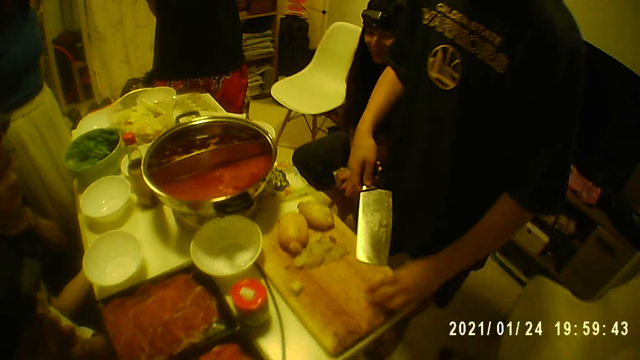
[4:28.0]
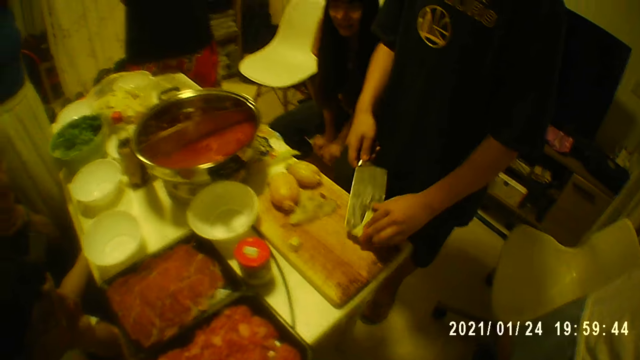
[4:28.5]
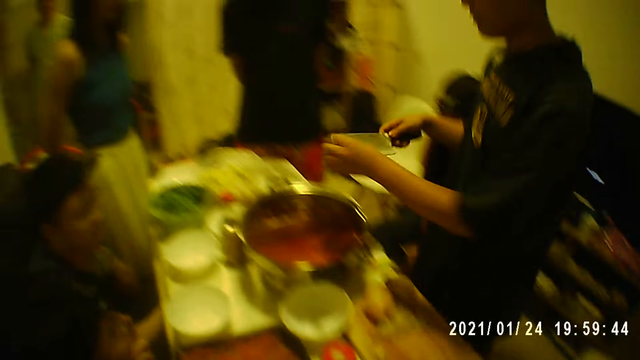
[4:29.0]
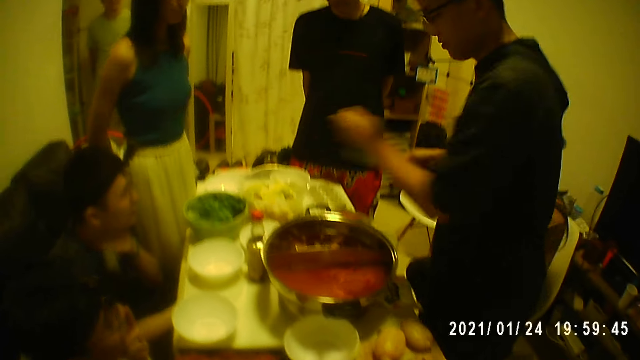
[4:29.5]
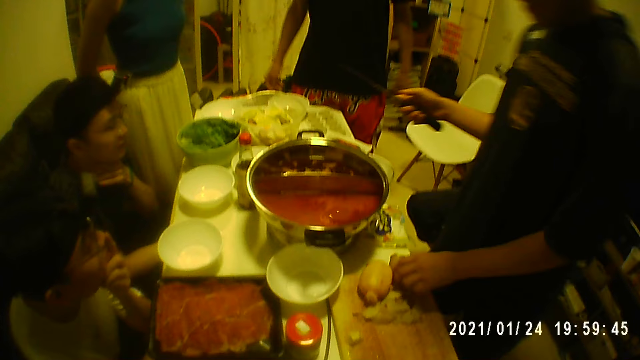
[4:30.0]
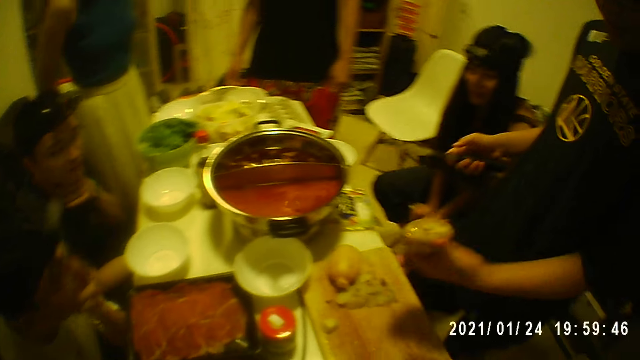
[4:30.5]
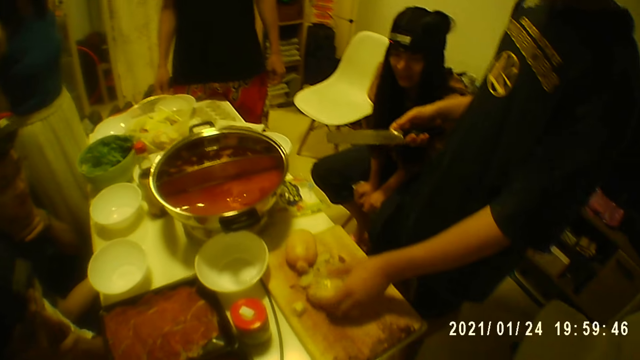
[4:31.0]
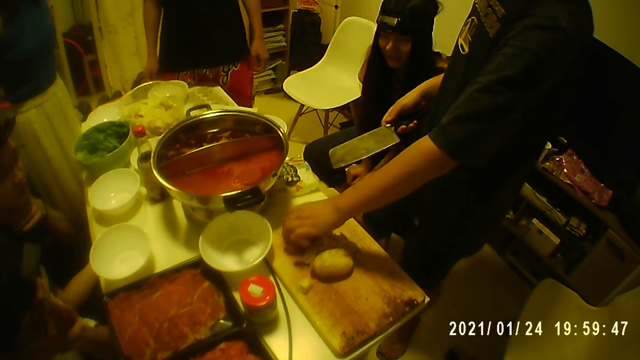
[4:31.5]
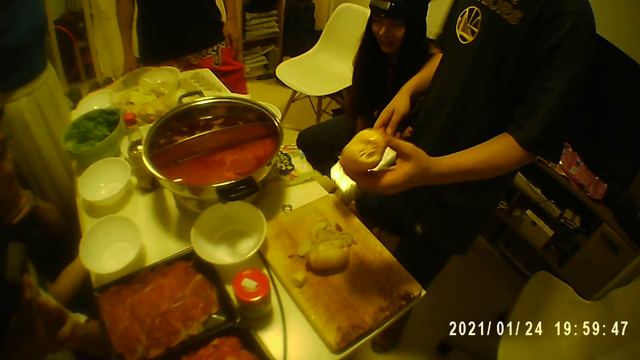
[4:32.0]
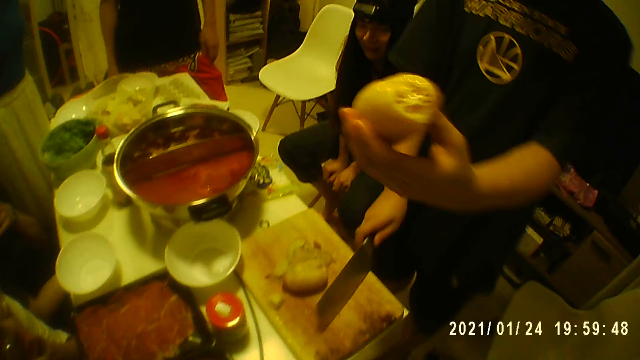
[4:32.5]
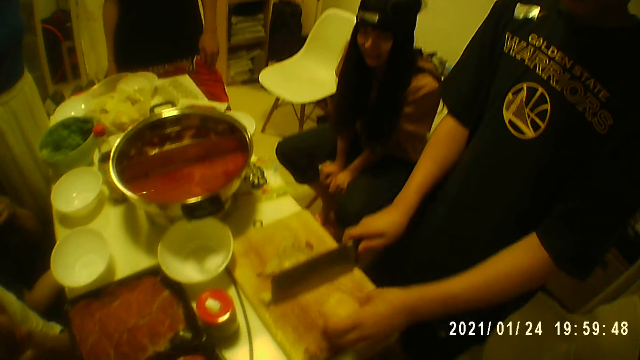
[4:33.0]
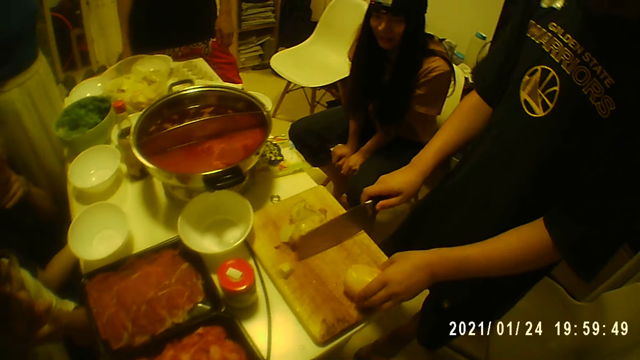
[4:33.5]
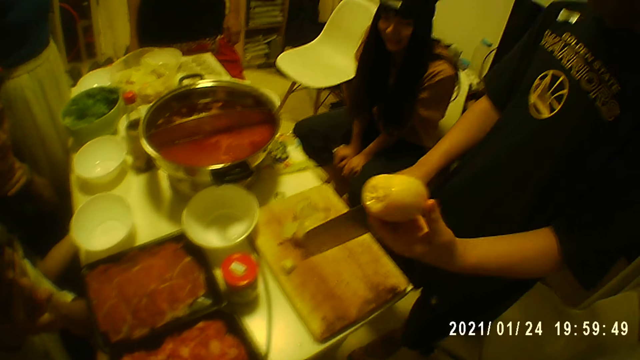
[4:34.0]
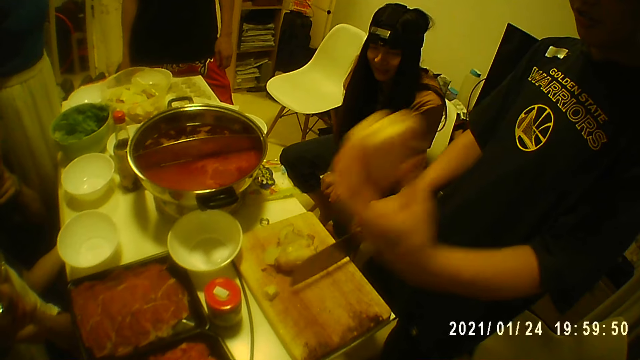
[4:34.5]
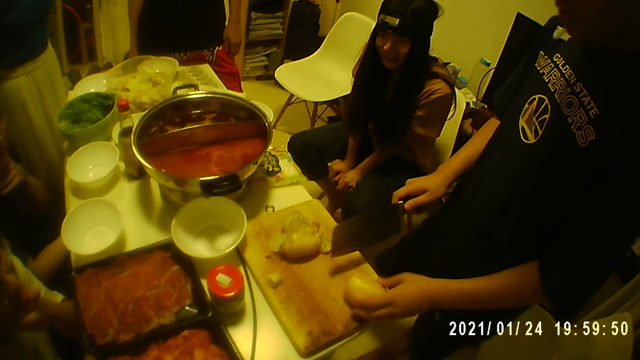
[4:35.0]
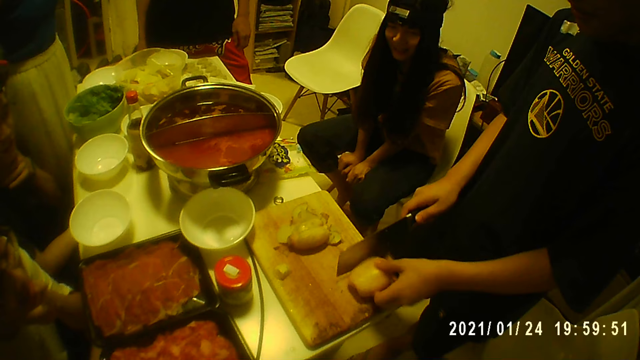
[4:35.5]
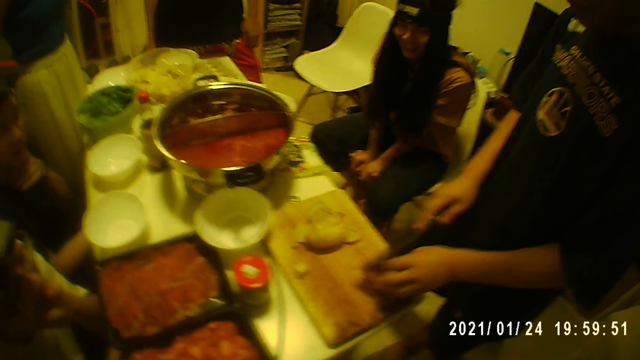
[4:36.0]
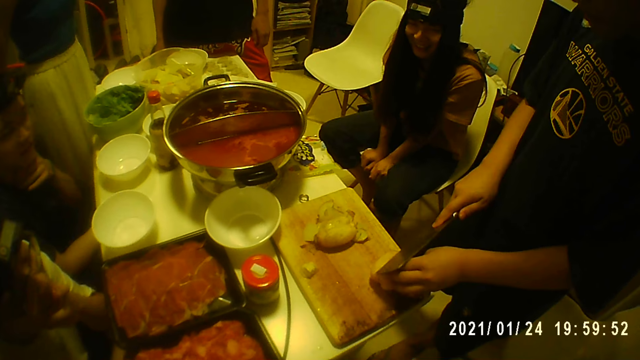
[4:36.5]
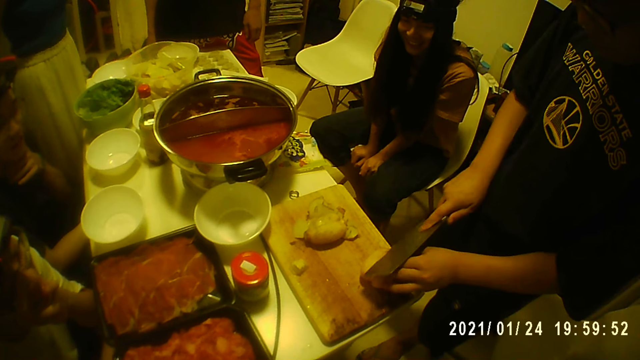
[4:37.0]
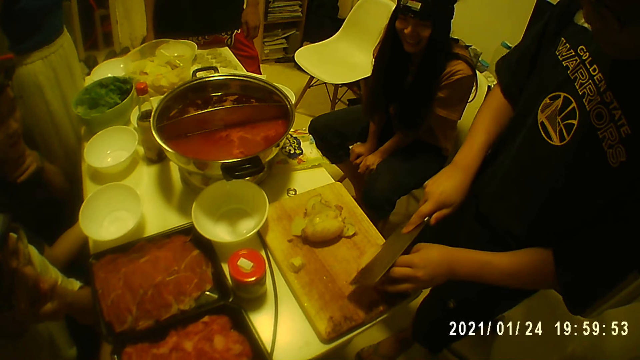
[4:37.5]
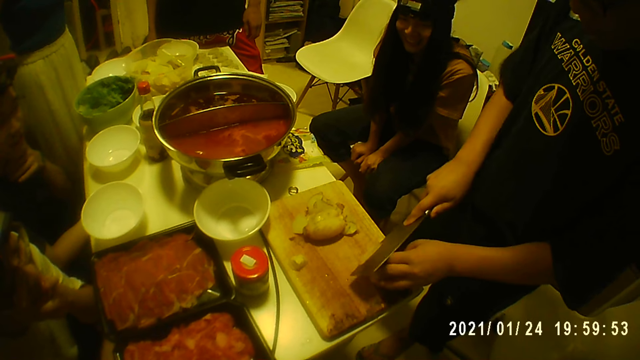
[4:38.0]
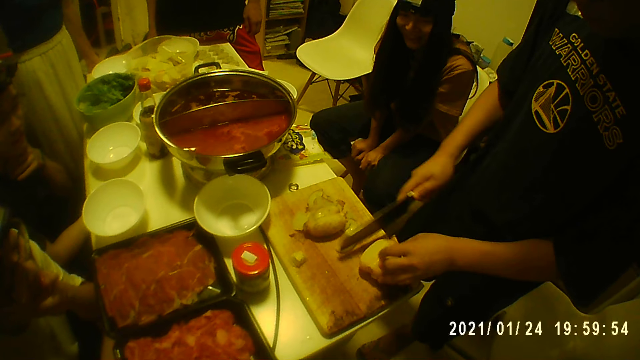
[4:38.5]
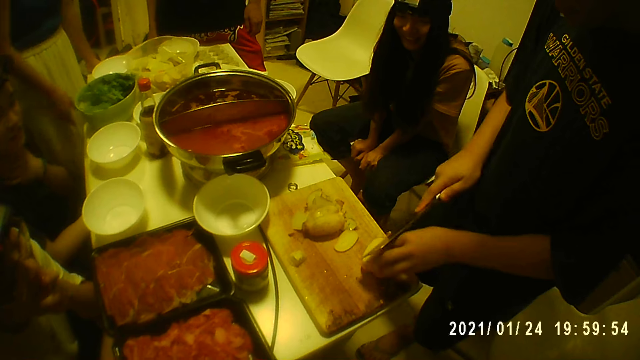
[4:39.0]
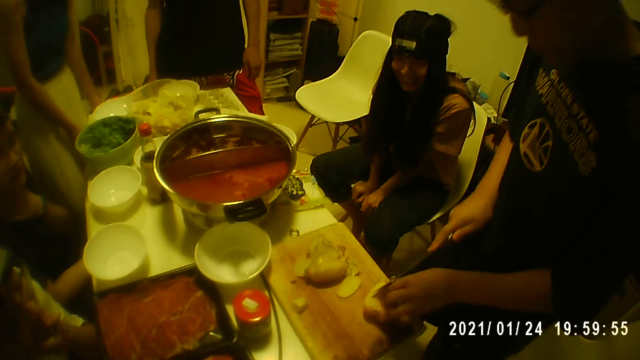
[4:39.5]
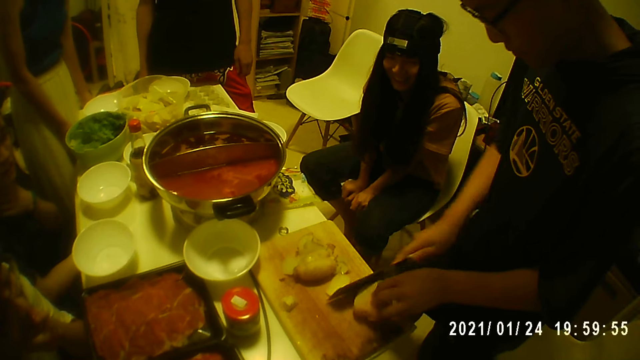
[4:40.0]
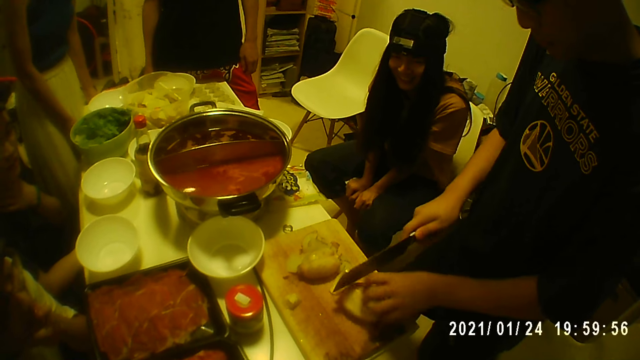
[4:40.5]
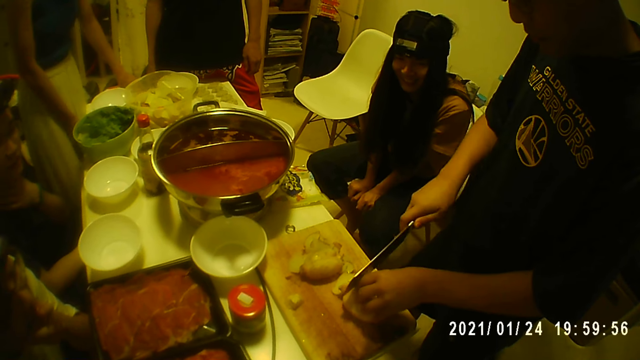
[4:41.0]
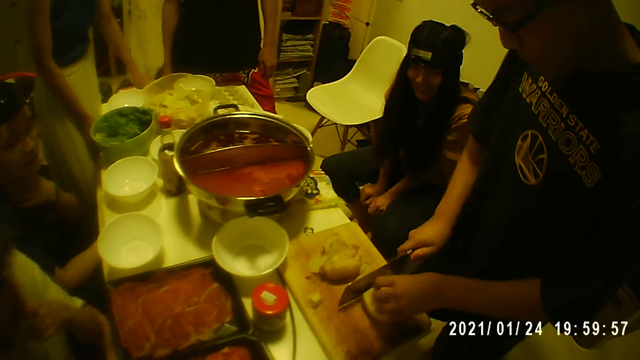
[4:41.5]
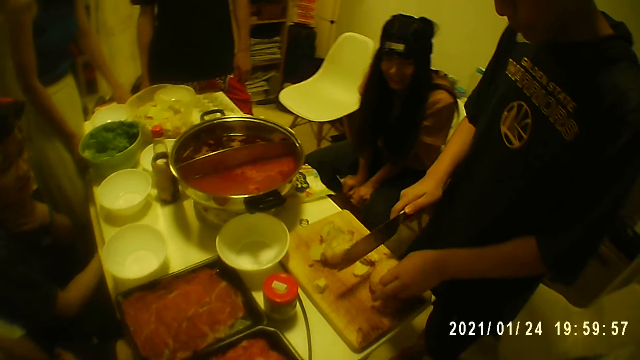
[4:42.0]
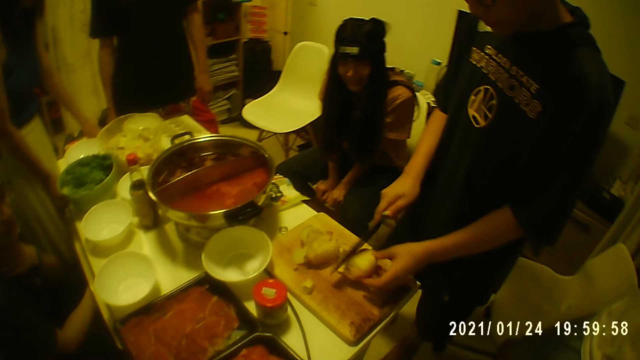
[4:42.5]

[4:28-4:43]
The man packs the sliced potatoes with his left hand into the knife in his right hand. The man scoops the fruits with the knife. The man puts the sliced potatoes into the bowl on the table with his left hand, picks up a potato with his left hand, drops the potato in his left hand on the wooden board, and picks up the potato with his left hand. The man lifts up the fruit, puts the fruit on the table, and lifts up the fruit. The camera wearer cuts the potato with the knife in his right hand. The man cuts the fruit. The woman holds the table with both hands.

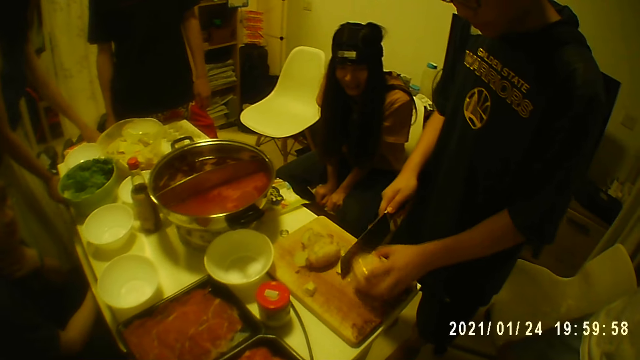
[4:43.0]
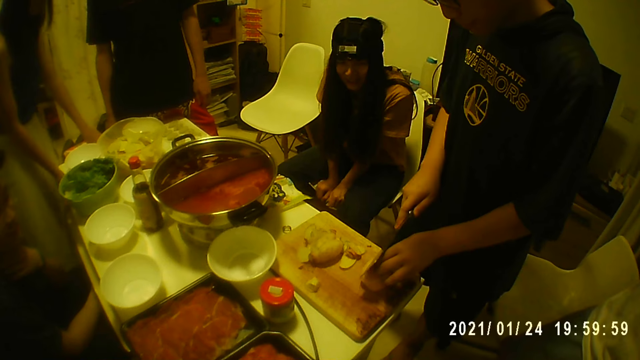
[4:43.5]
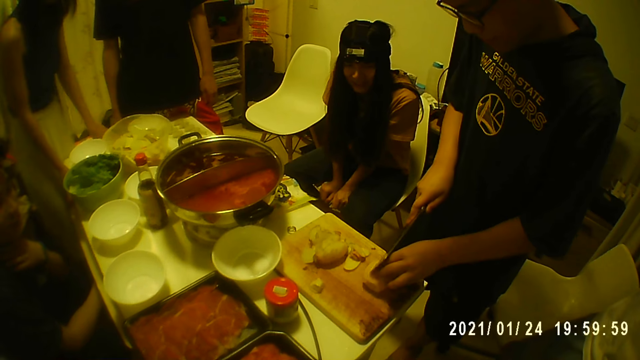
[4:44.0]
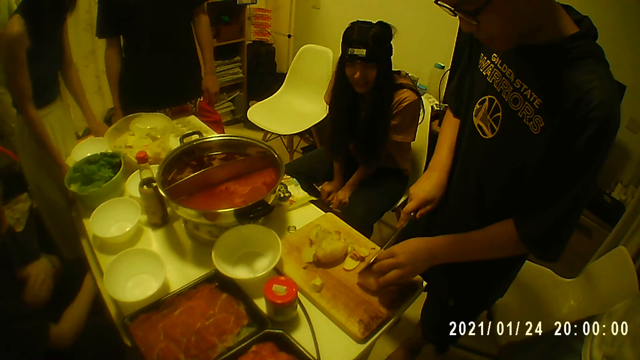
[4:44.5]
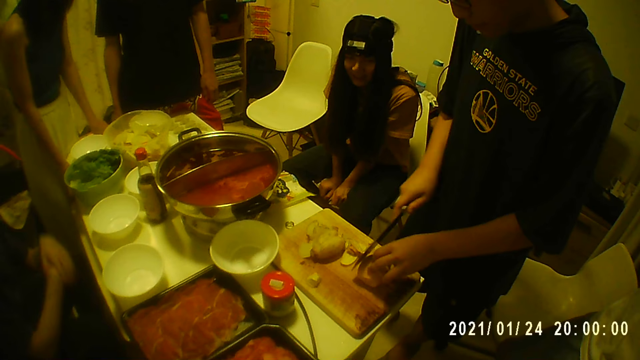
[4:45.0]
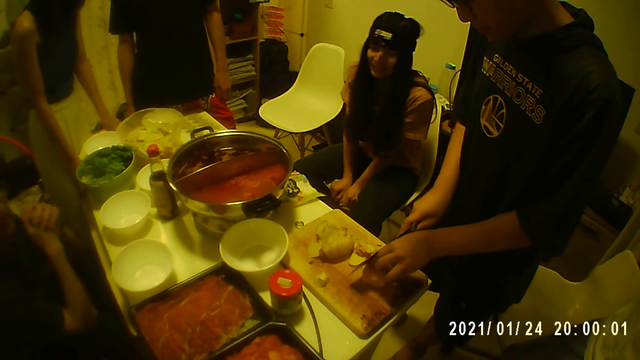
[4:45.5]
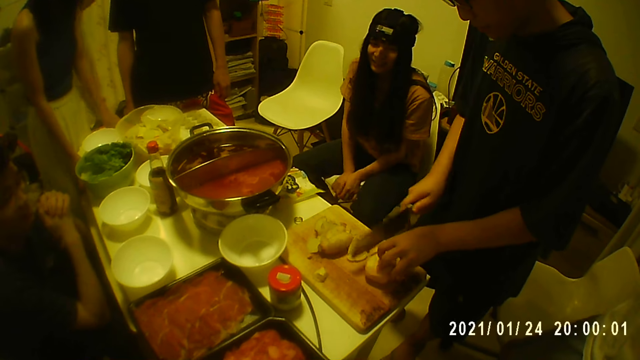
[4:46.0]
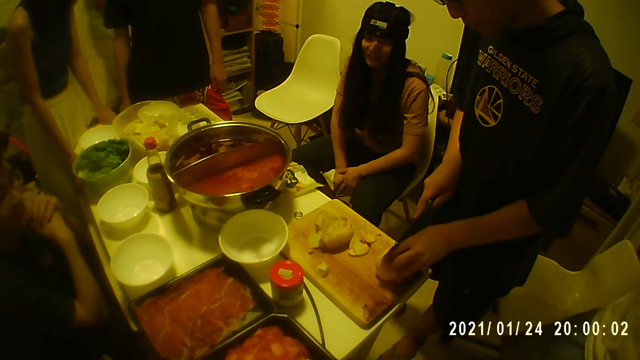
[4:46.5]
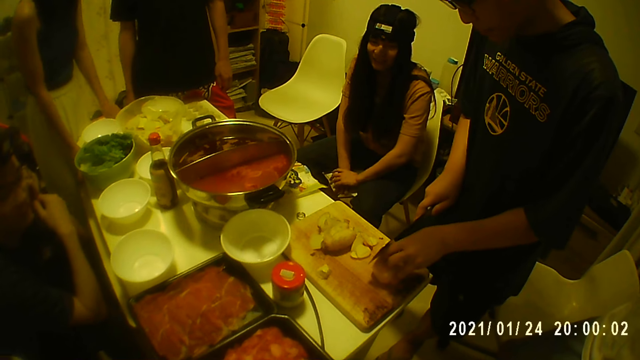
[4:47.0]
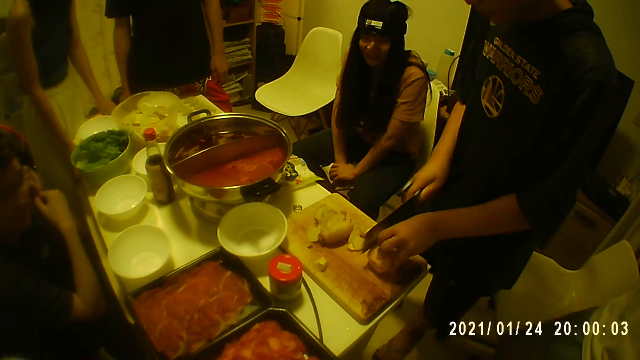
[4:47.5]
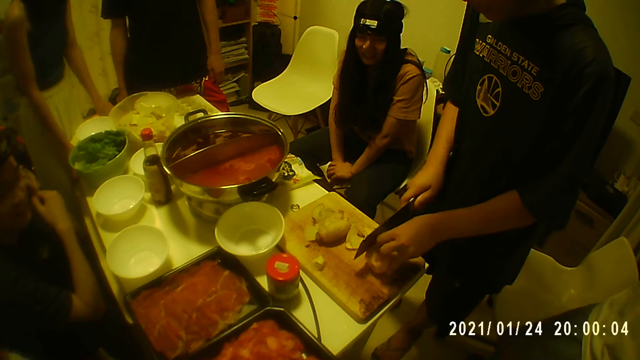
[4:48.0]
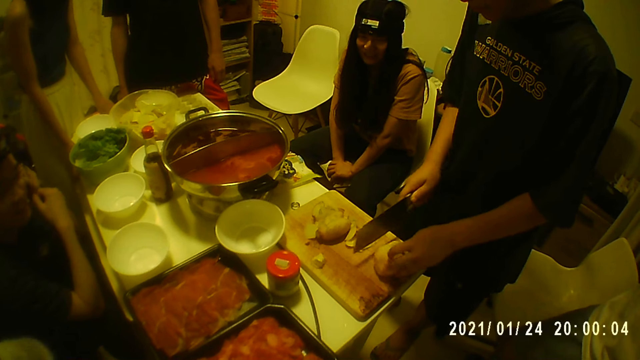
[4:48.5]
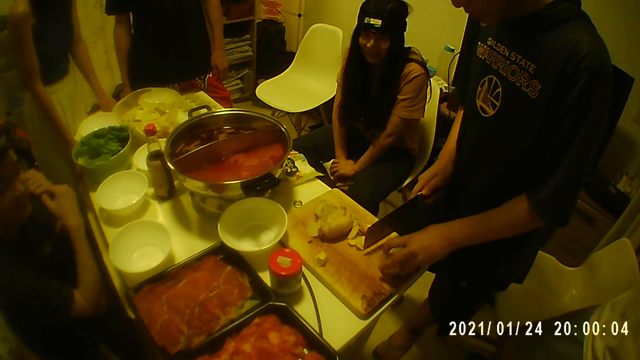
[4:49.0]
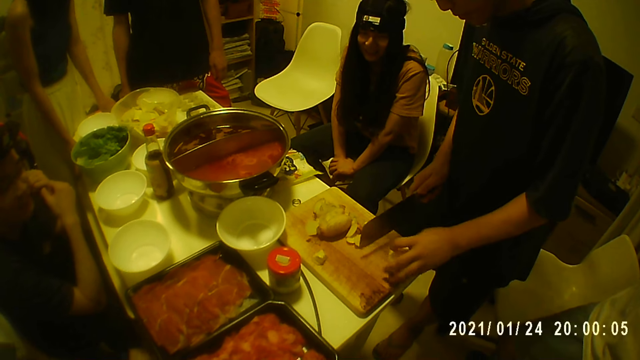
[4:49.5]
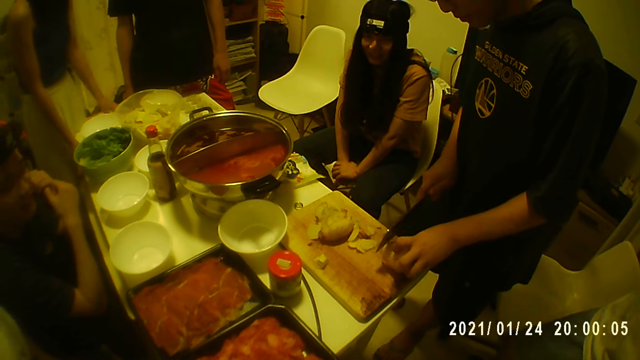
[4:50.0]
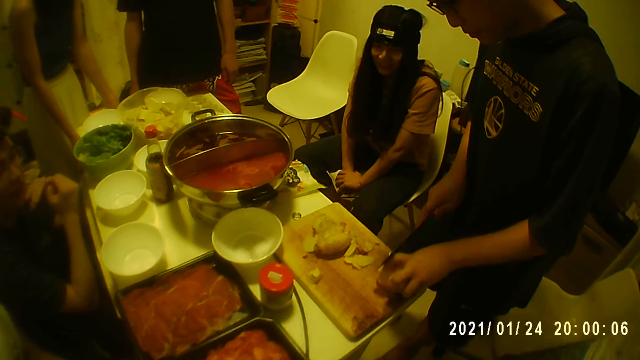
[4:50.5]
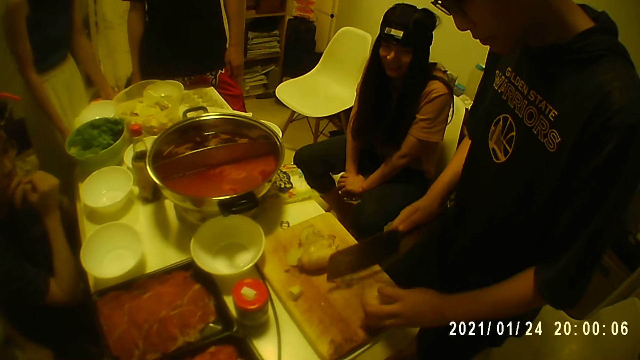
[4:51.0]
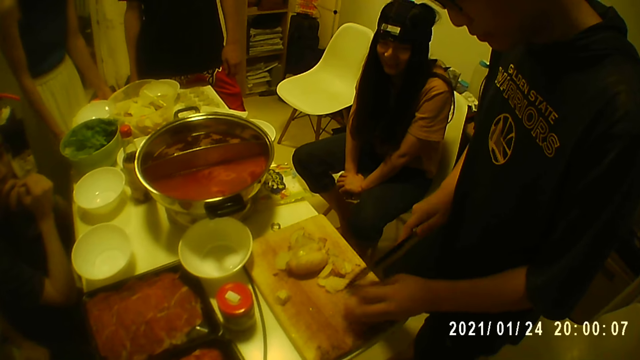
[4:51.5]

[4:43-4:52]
A man walks into the room.
